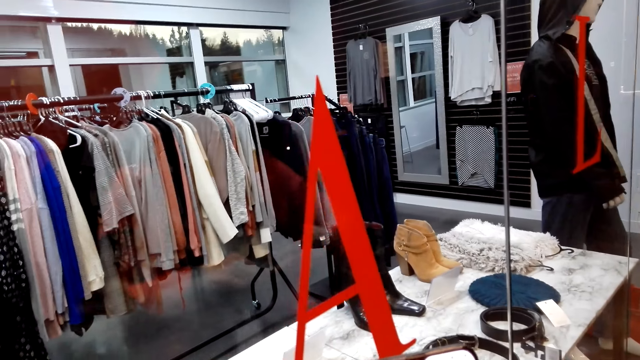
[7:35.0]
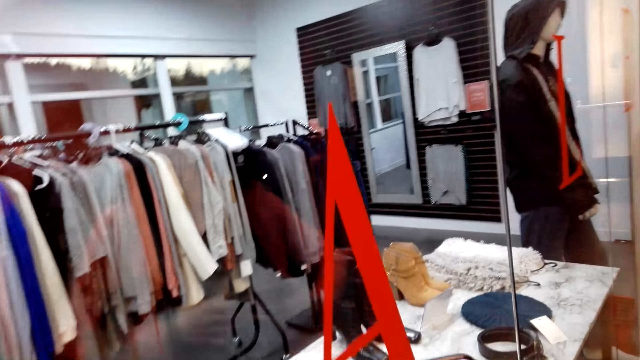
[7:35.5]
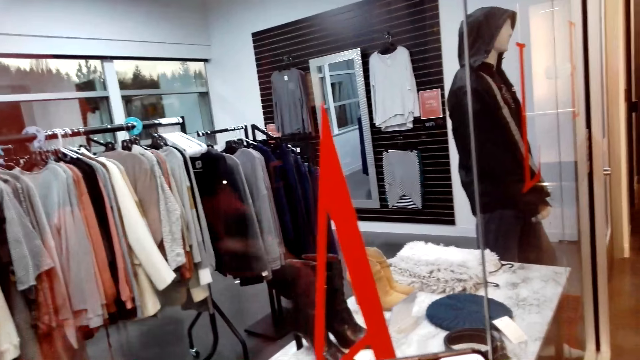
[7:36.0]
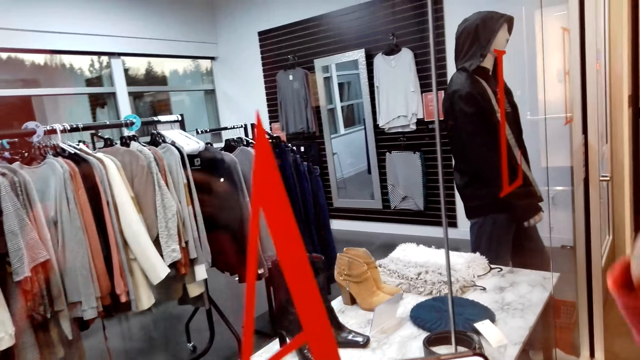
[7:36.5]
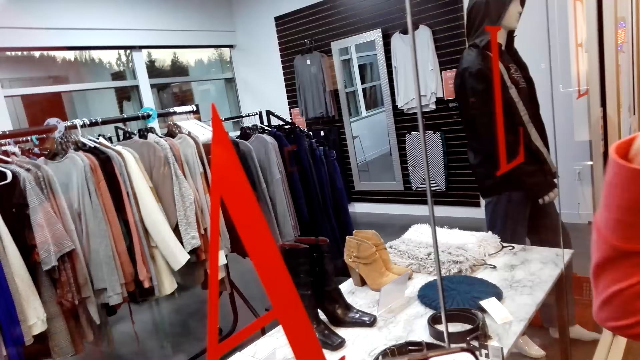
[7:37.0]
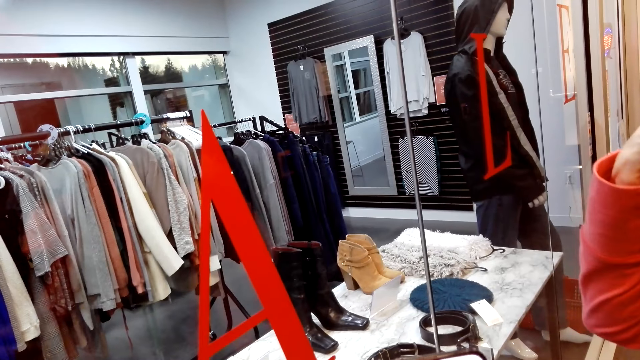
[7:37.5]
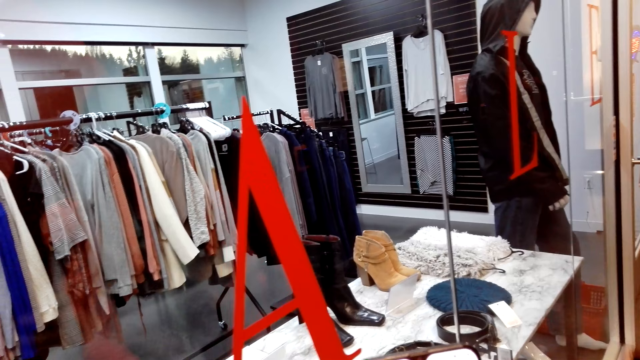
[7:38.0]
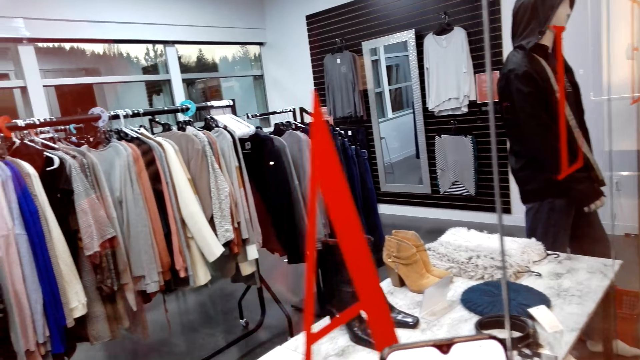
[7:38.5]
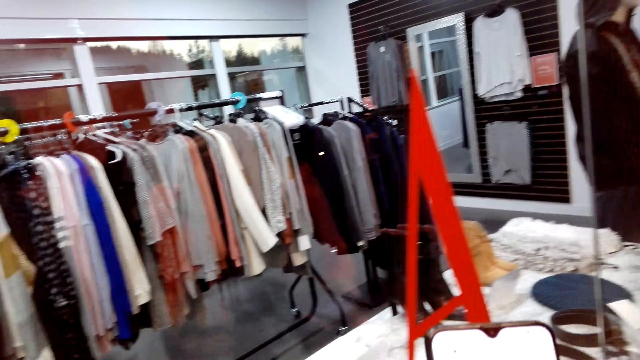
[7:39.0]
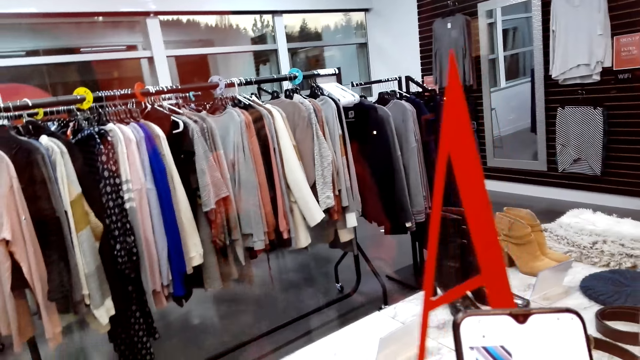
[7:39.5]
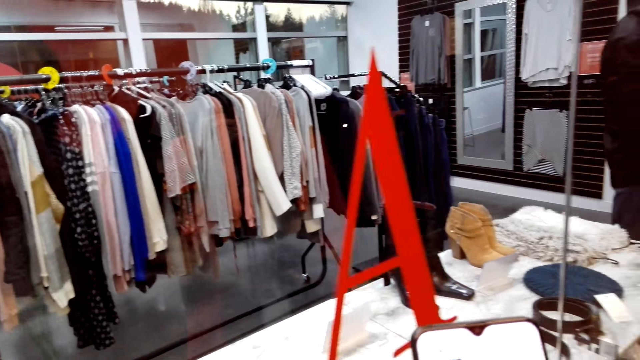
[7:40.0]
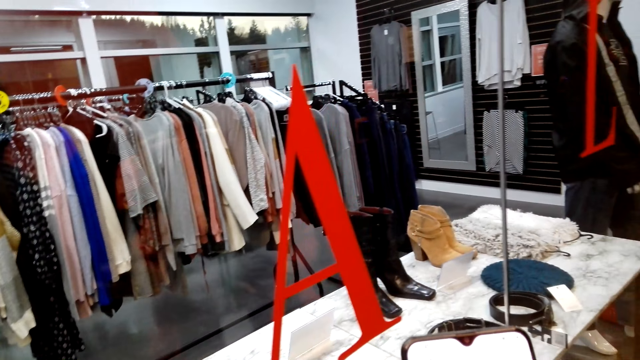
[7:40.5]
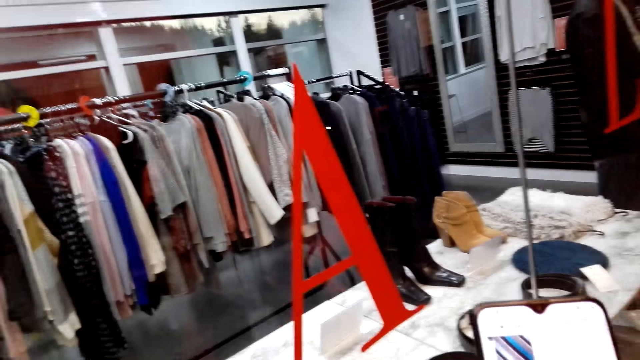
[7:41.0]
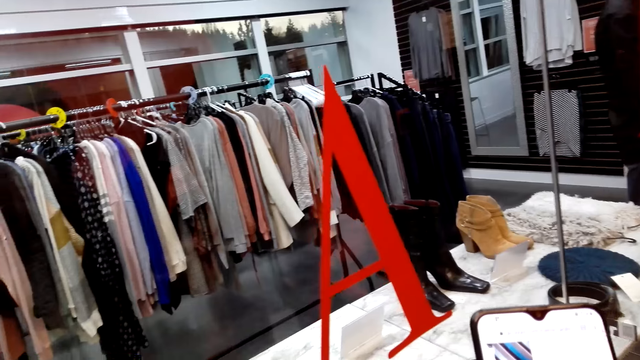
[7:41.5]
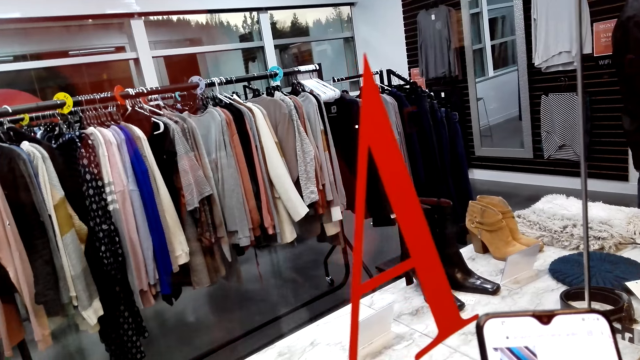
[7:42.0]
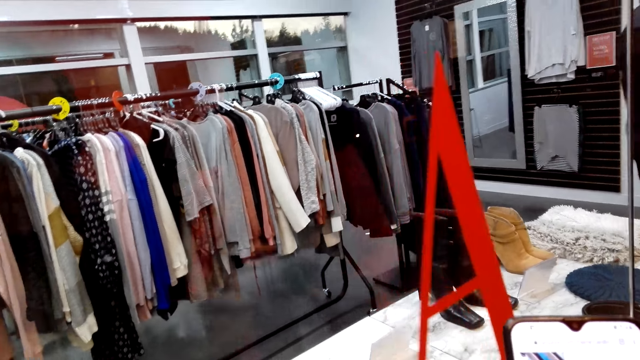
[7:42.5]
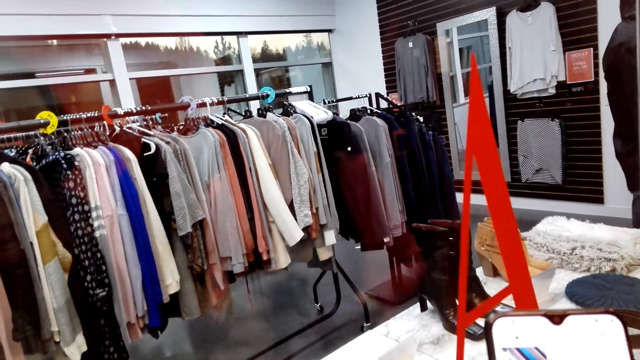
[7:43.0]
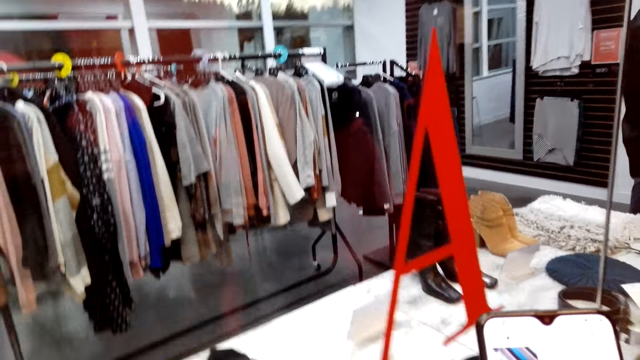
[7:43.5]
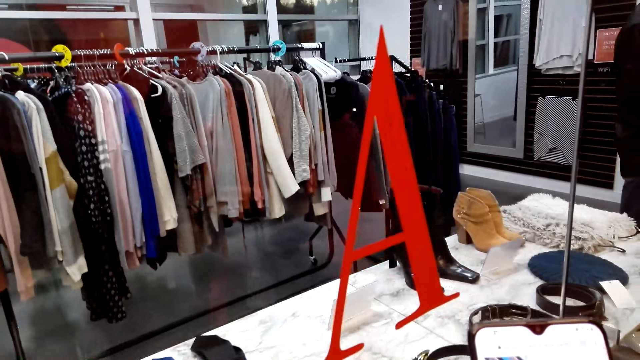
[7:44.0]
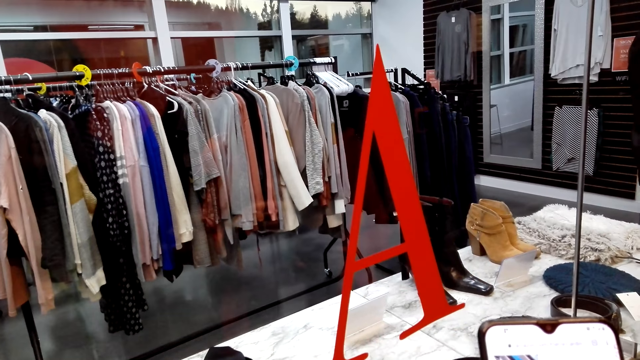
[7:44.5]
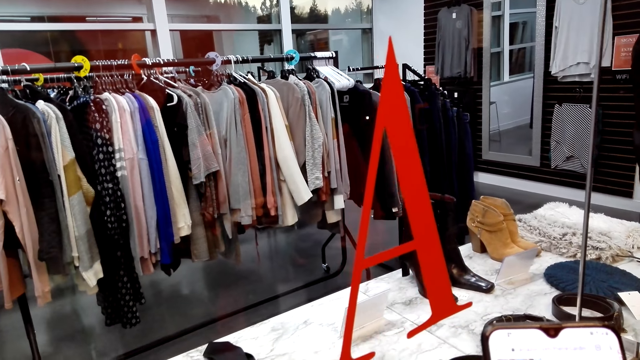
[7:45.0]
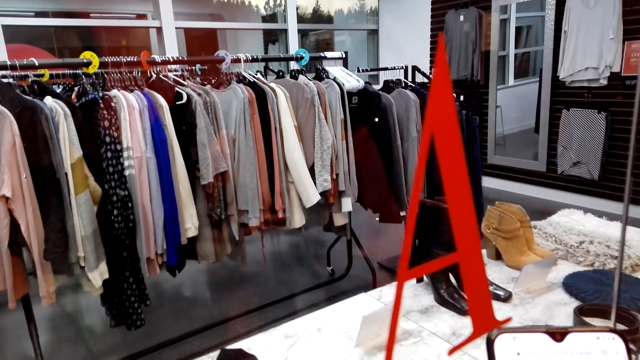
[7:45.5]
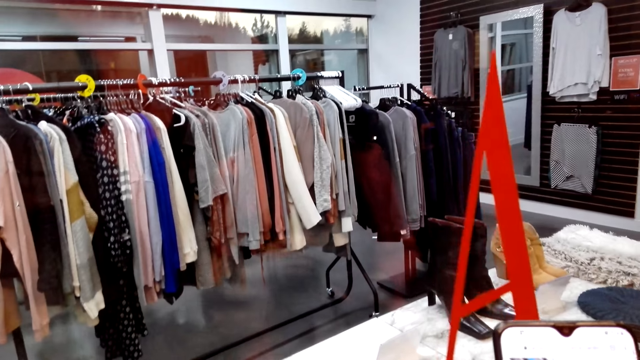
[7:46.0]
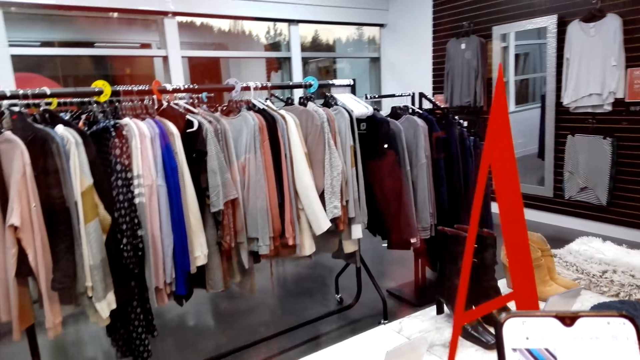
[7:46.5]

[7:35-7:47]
The woman does hand movements. The camera wearer stares at a phone. They operate the phone.

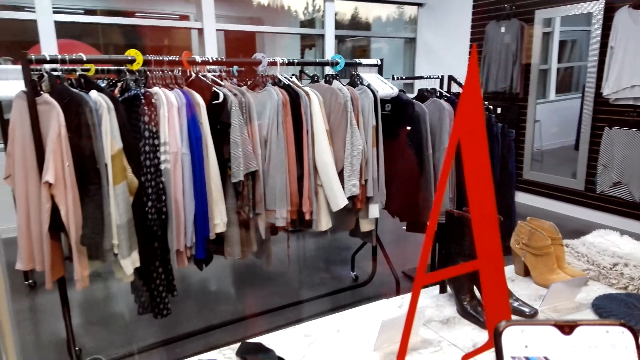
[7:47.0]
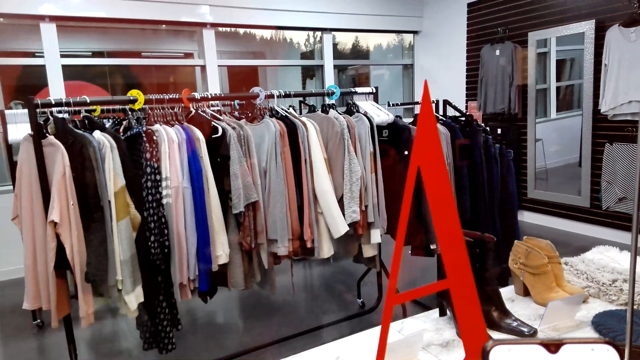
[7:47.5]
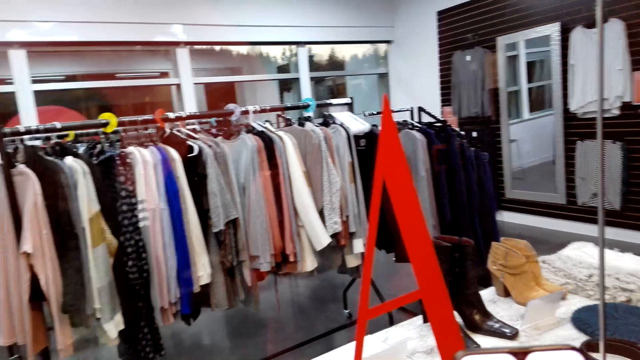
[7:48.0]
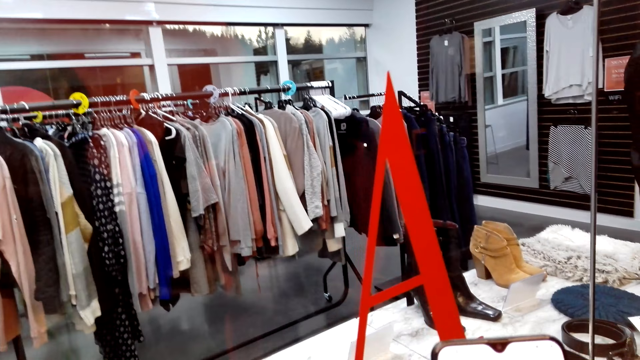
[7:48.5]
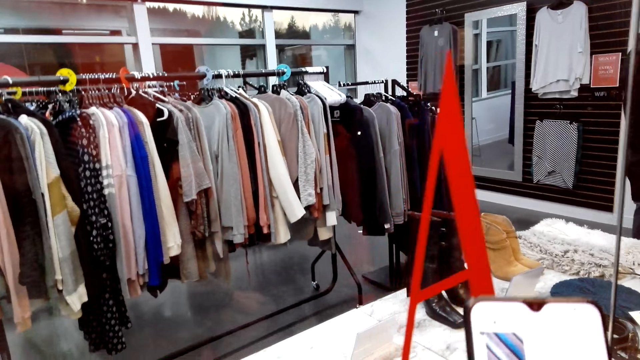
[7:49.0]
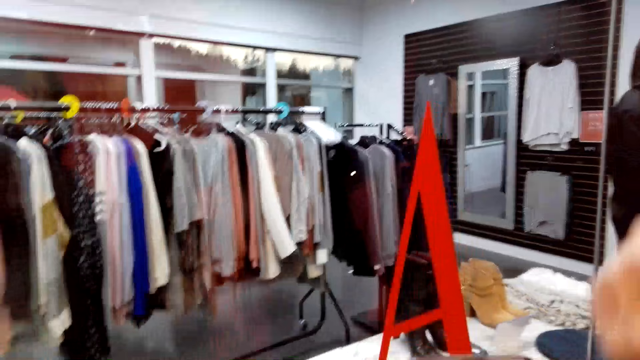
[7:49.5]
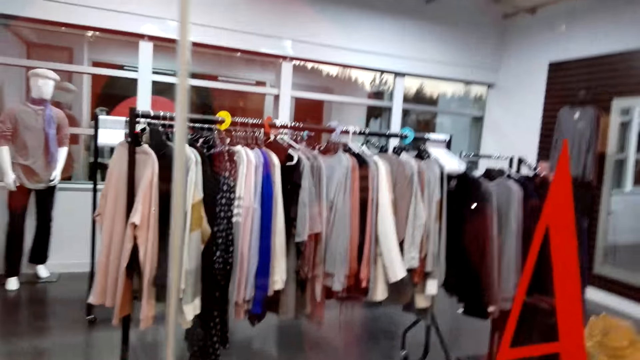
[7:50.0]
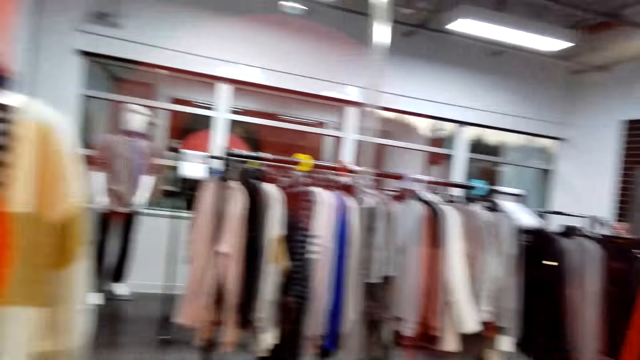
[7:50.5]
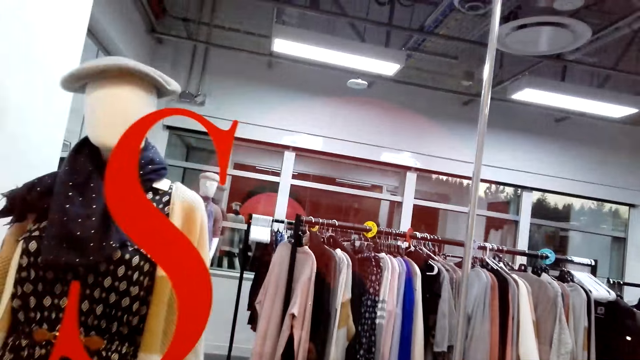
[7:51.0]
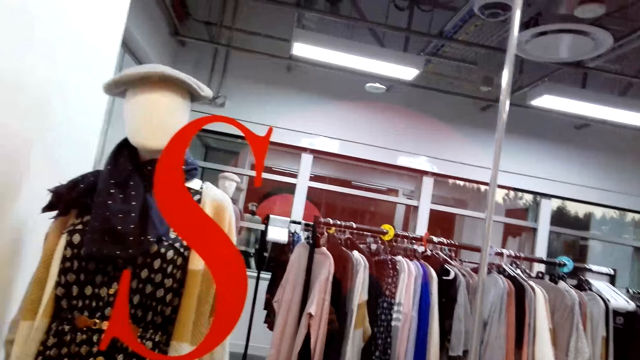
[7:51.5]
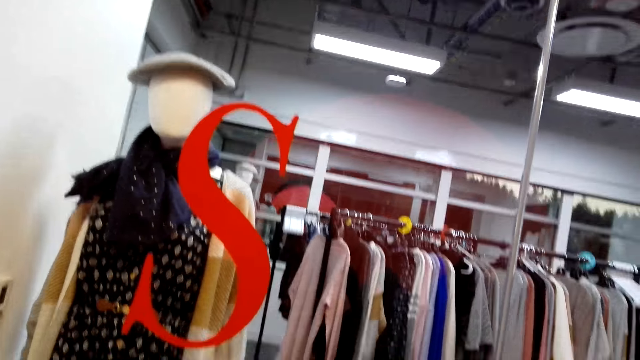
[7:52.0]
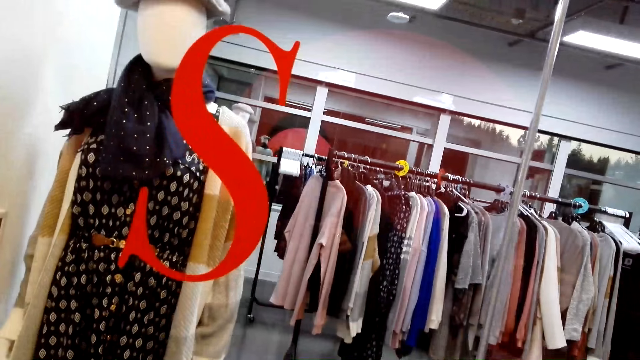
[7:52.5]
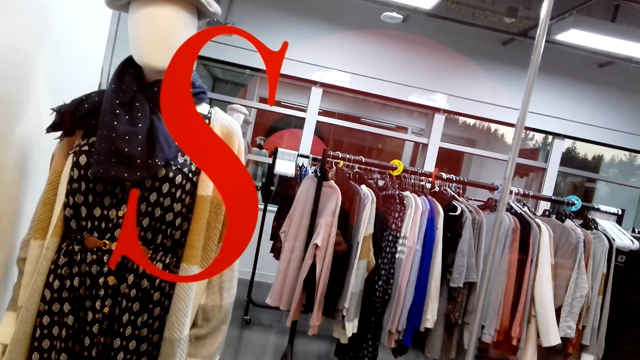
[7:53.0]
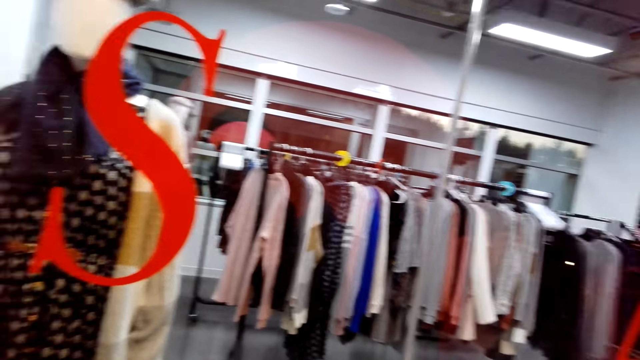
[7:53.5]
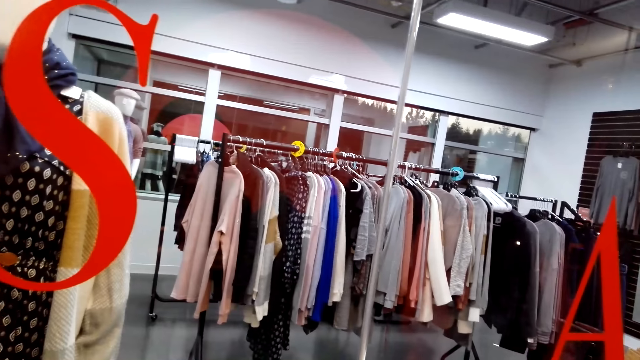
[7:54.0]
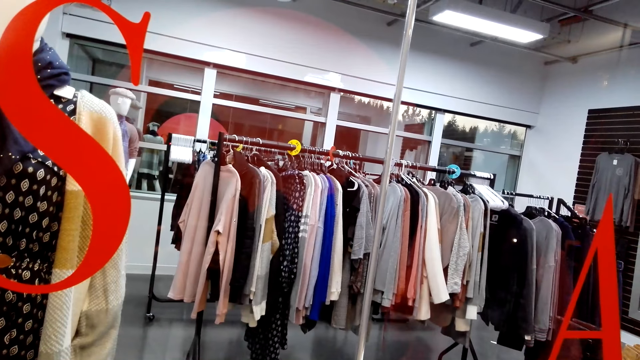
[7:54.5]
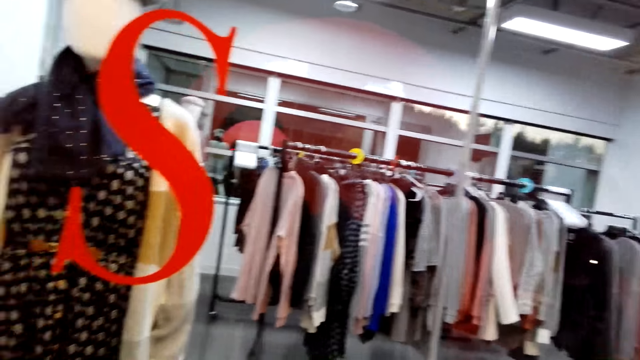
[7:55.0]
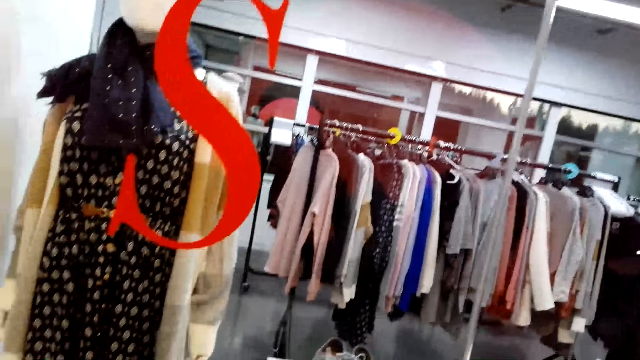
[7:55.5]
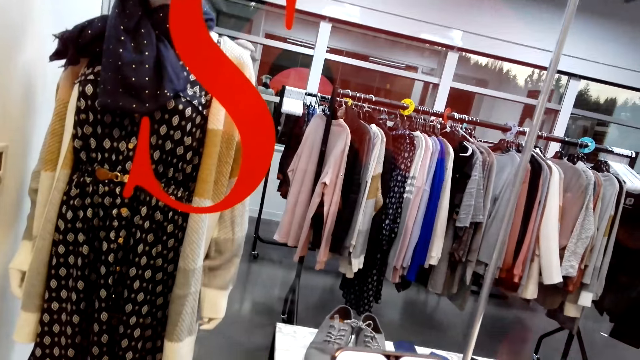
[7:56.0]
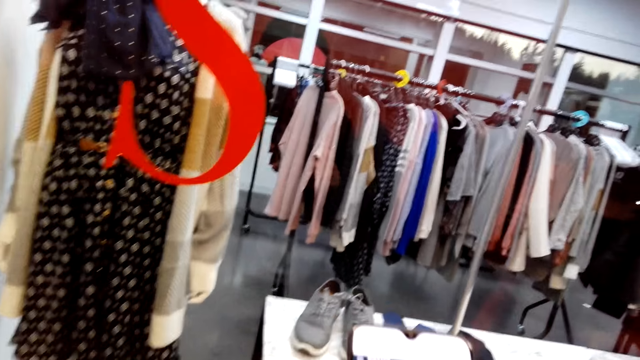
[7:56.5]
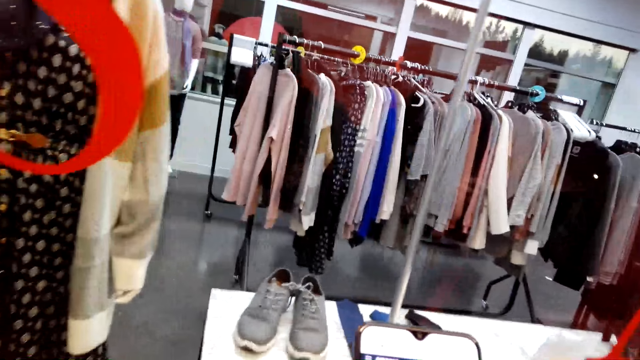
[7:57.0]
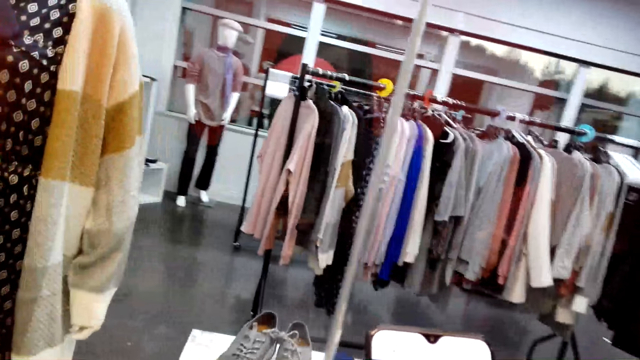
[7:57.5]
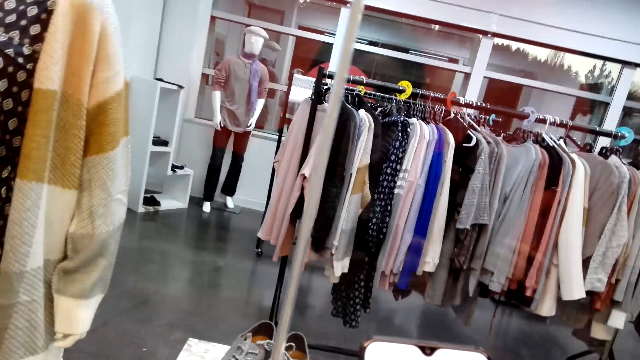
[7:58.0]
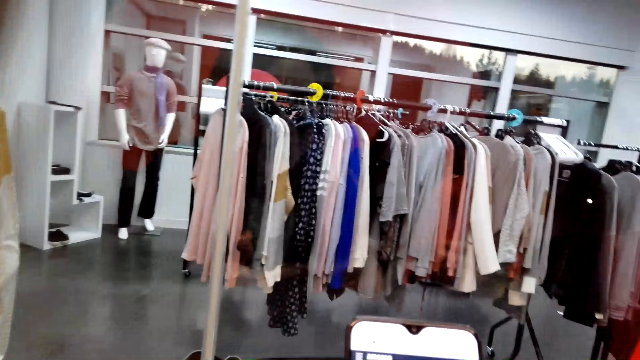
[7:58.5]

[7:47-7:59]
The camera wearer looks around the phone. They operate the phone.
